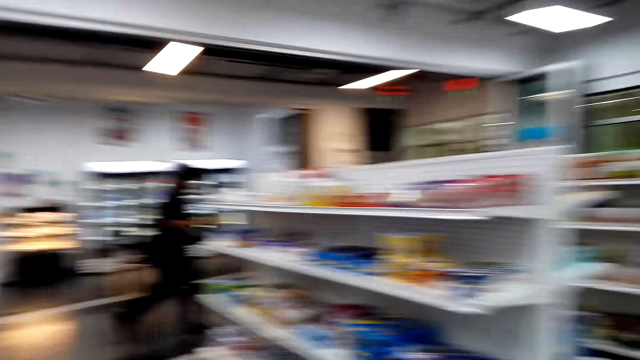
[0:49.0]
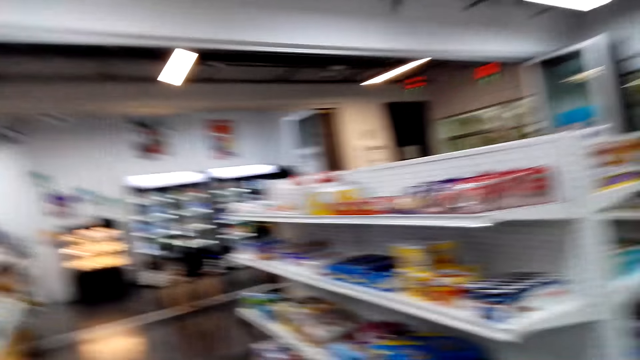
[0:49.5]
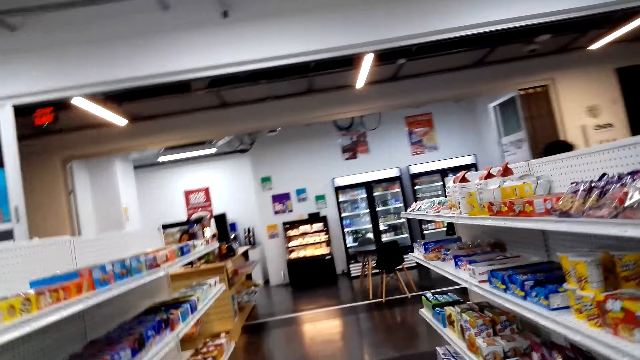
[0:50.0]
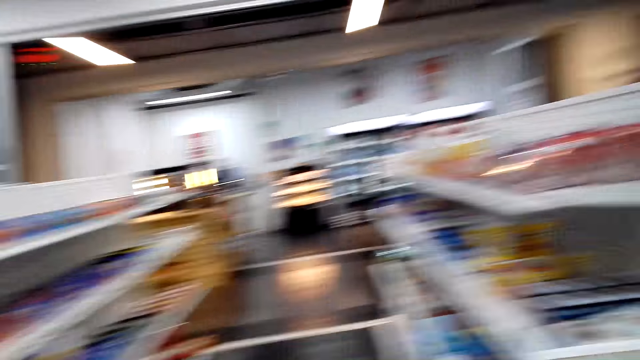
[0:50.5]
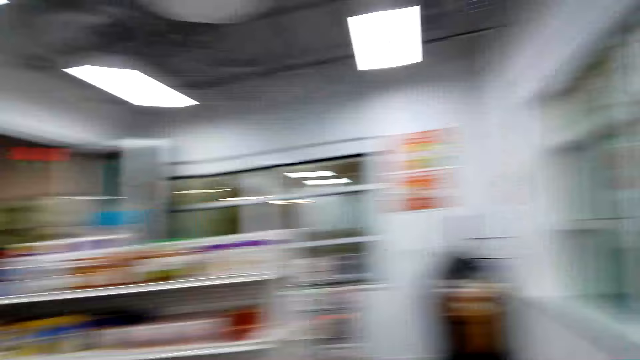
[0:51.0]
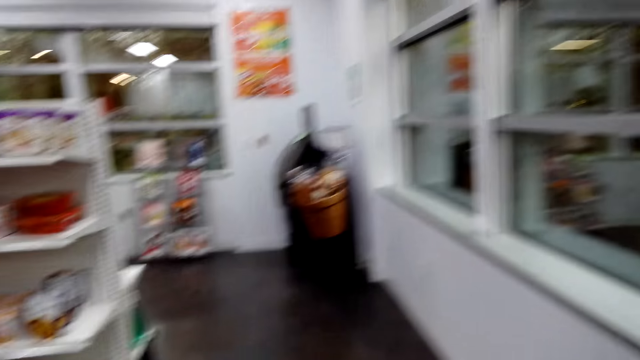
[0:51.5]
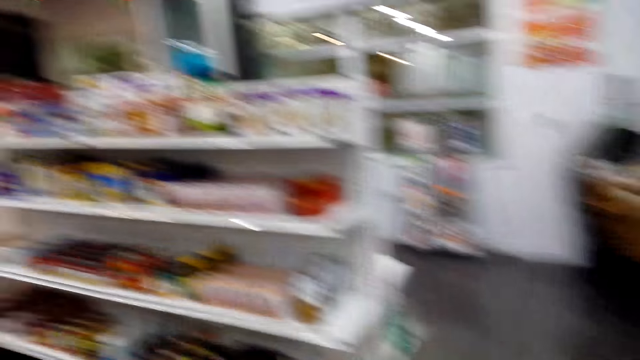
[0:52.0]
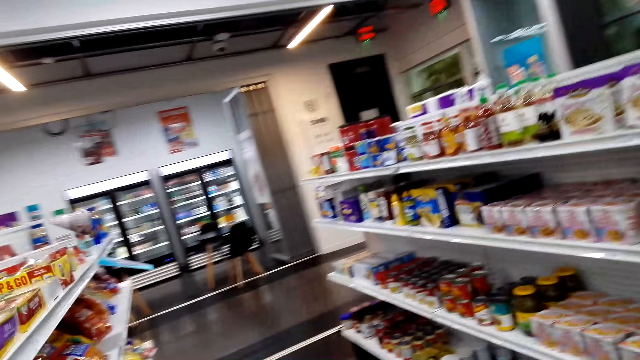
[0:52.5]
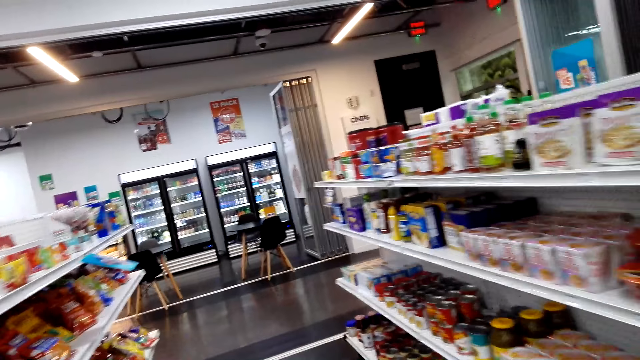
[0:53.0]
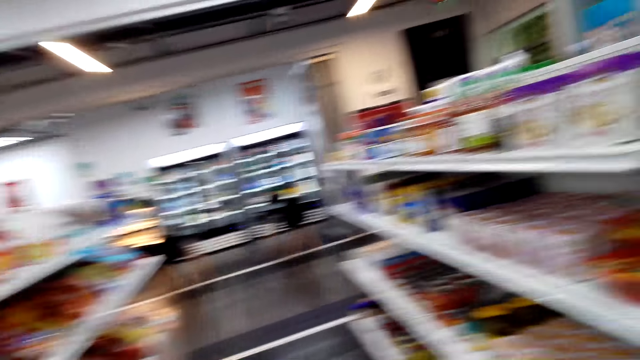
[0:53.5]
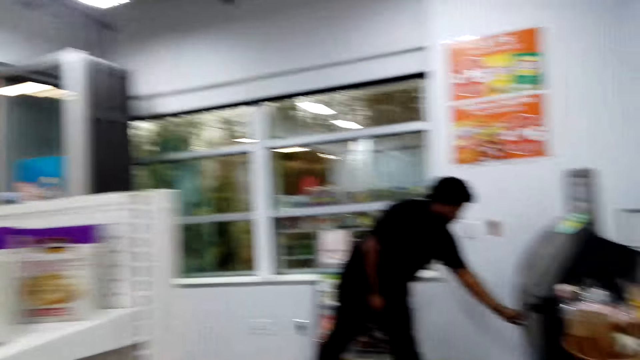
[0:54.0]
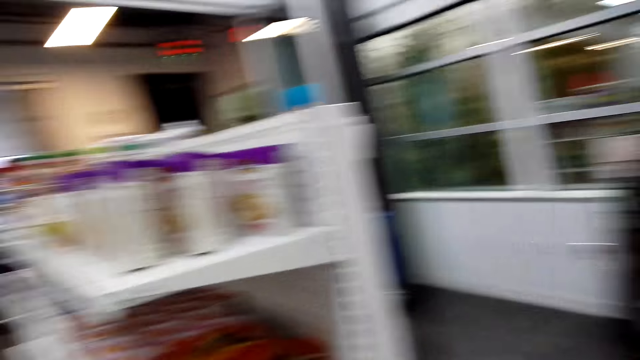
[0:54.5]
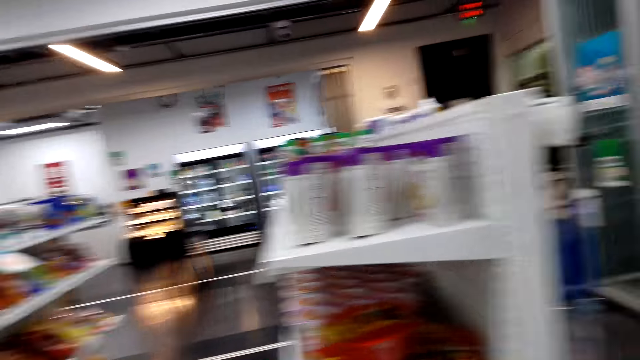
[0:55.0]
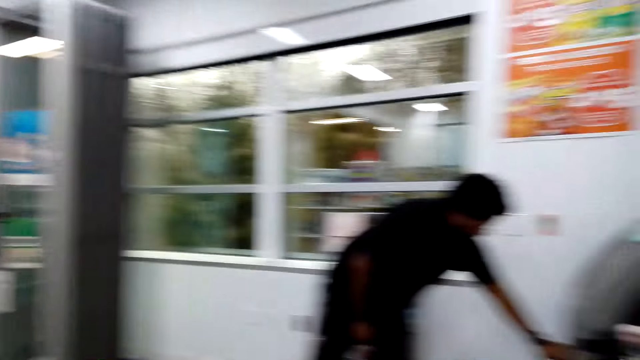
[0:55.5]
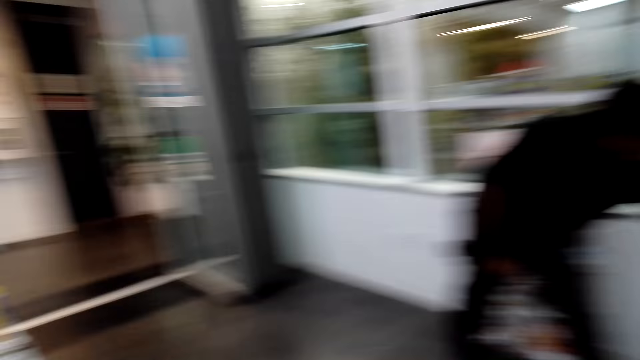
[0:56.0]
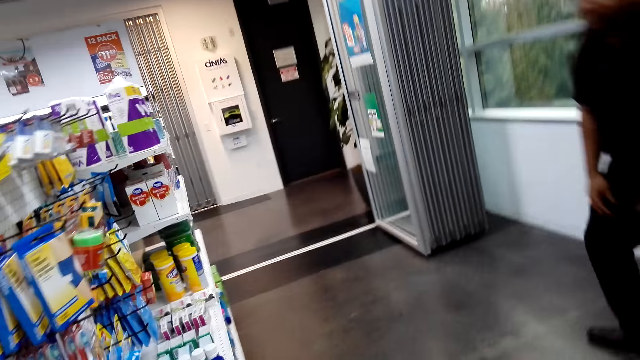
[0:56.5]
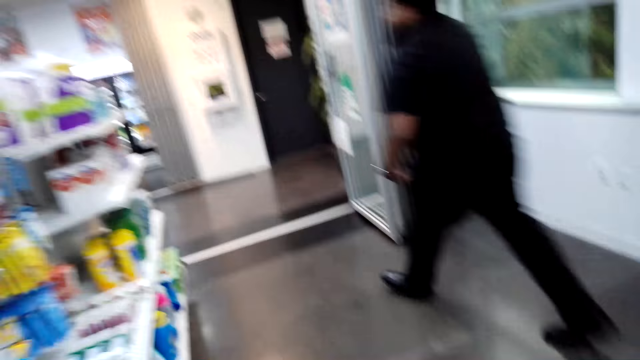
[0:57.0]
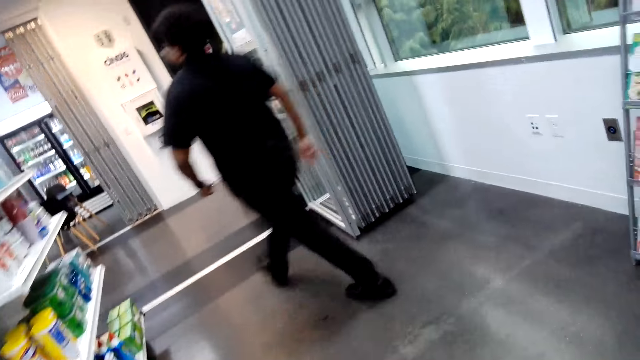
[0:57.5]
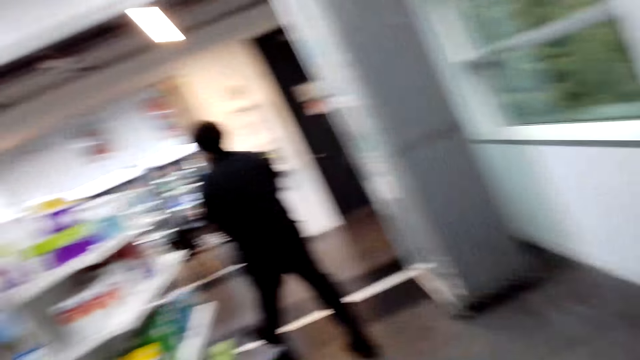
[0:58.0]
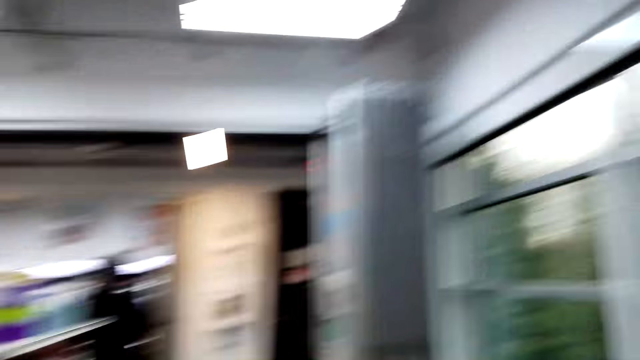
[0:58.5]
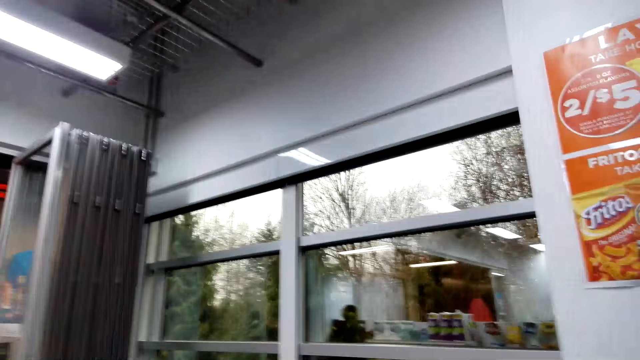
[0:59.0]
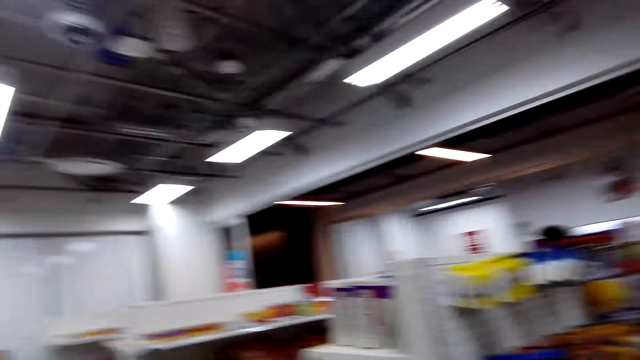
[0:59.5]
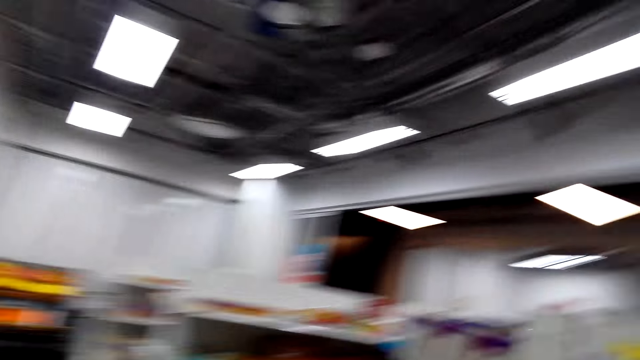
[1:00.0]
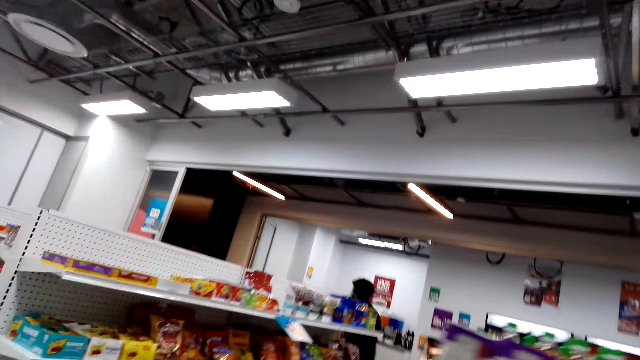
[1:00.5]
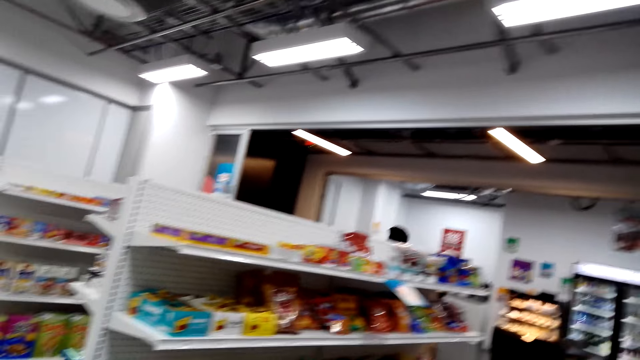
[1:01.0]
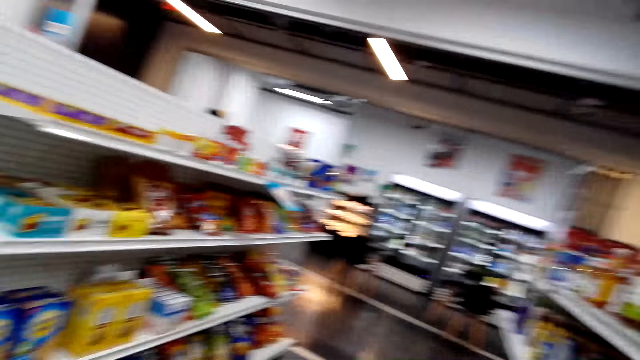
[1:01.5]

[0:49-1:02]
A man walks around. The camera wearer walks around. The man puts dust in a dustbin. The camera wearer walks in a supermarket. The man walks around.

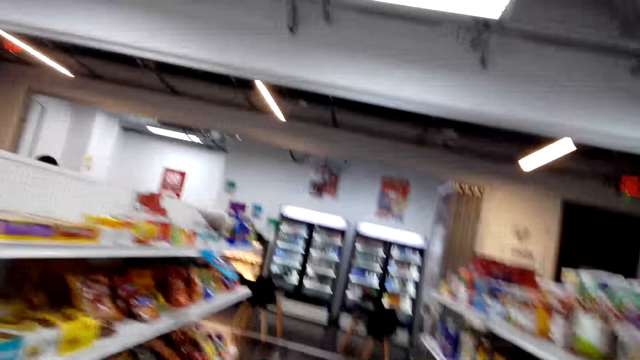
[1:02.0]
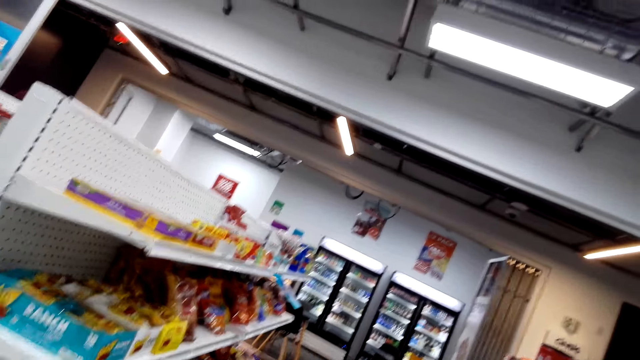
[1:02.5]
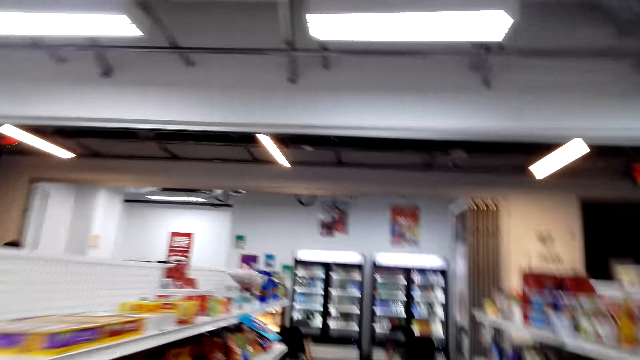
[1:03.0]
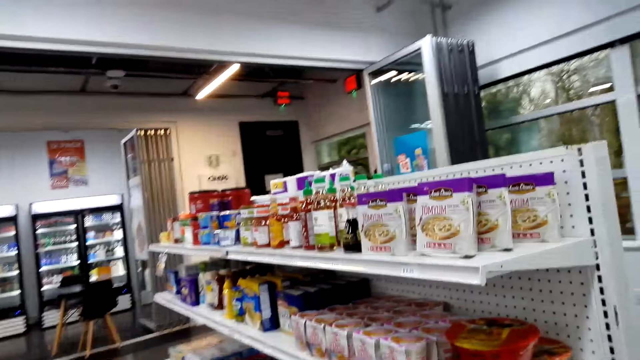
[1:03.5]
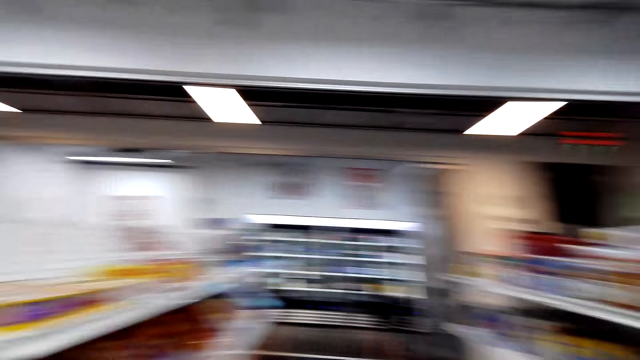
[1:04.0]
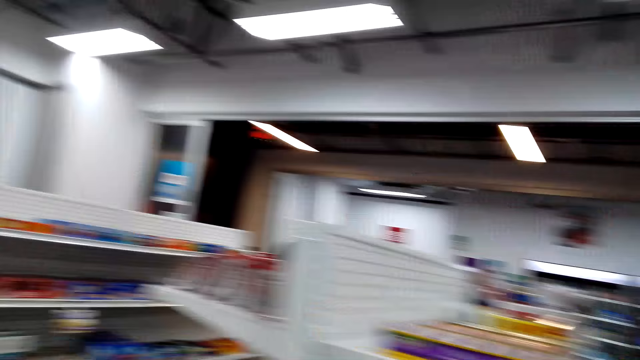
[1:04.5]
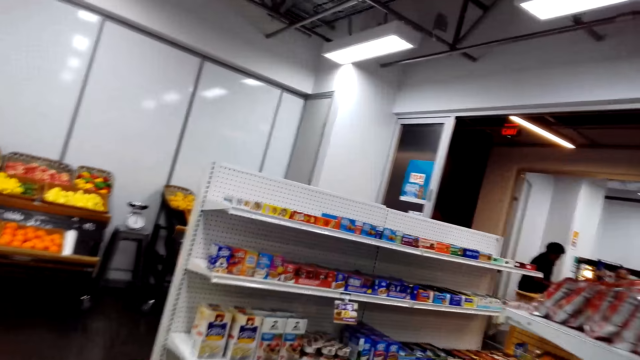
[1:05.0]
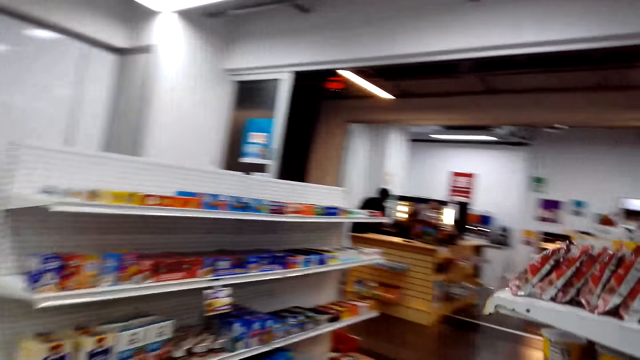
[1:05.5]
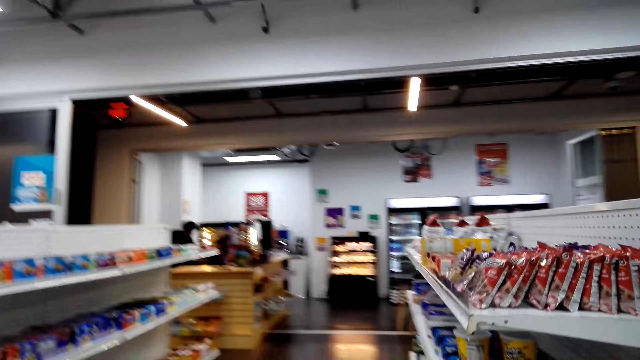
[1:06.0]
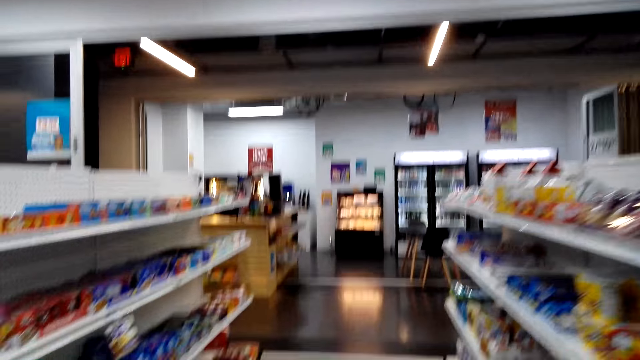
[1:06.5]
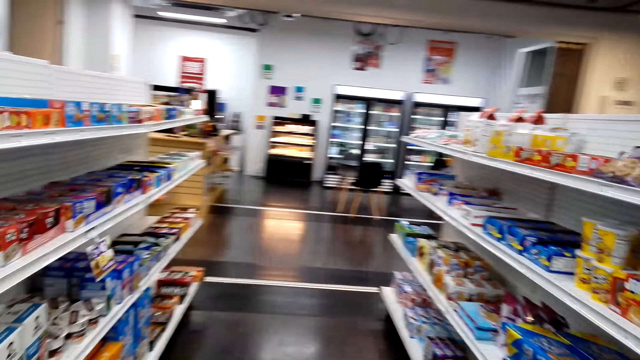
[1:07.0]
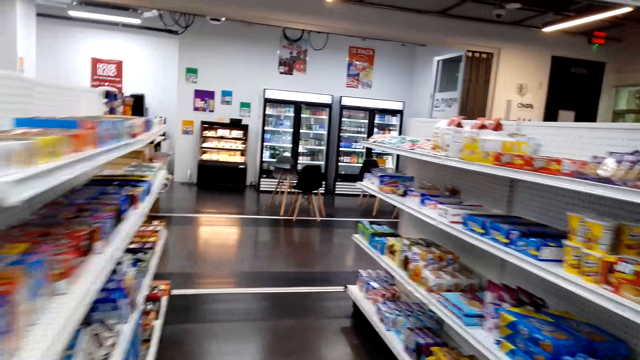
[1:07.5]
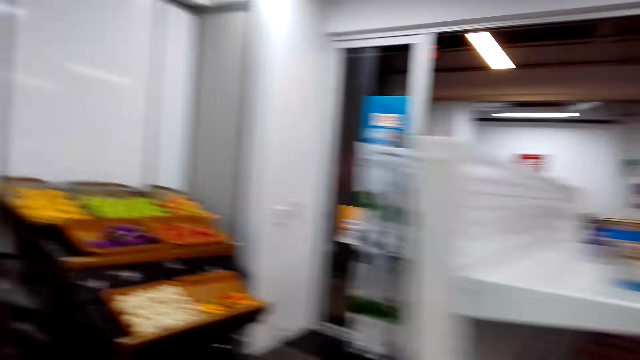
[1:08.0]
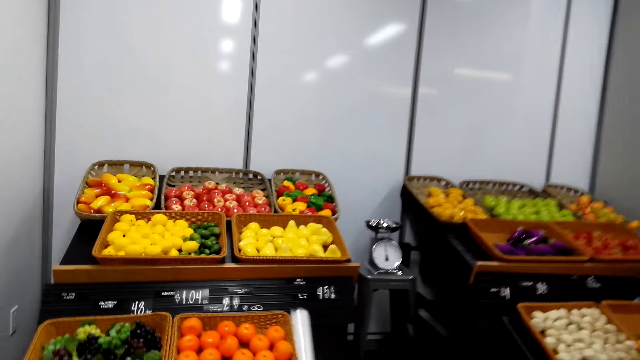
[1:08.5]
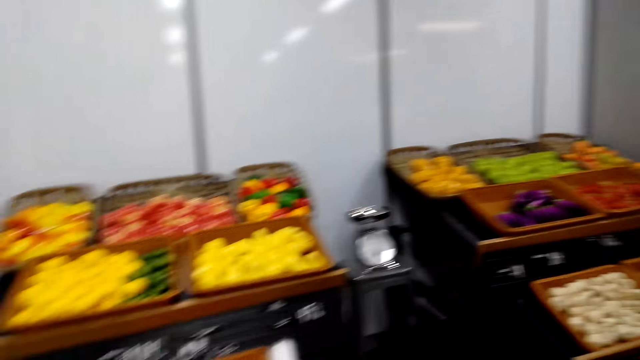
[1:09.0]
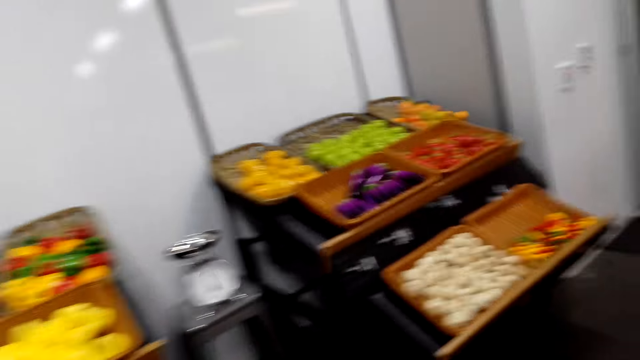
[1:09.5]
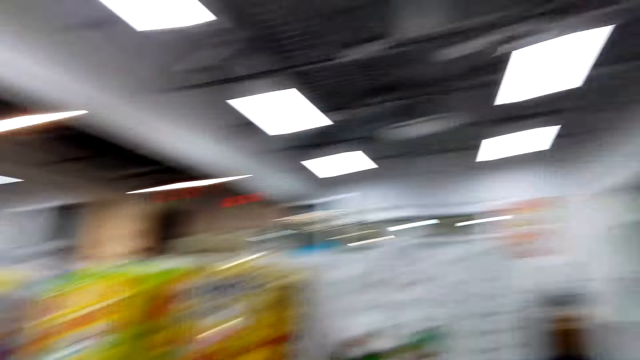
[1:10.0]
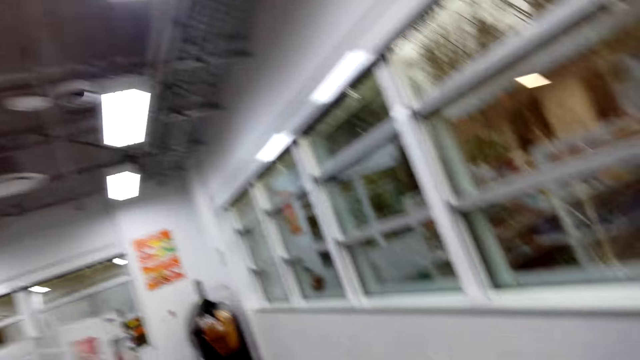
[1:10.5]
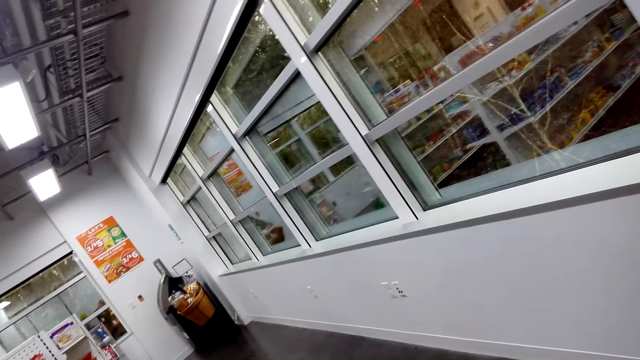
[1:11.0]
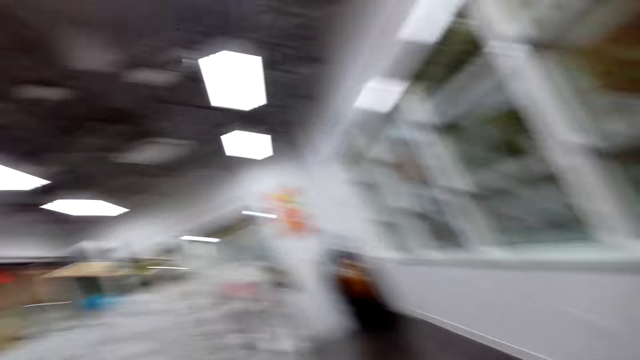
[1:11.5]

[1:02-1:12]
The camera wearer walks around.
